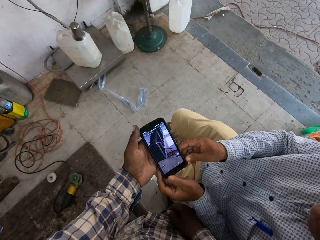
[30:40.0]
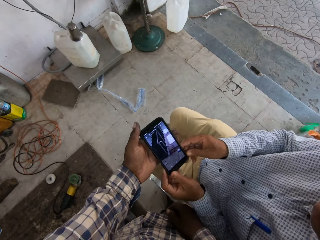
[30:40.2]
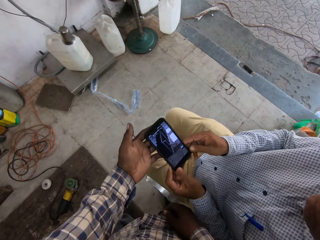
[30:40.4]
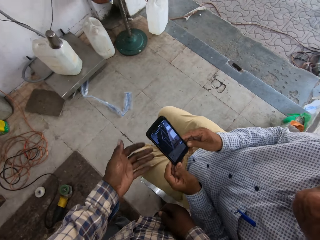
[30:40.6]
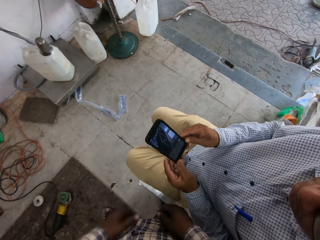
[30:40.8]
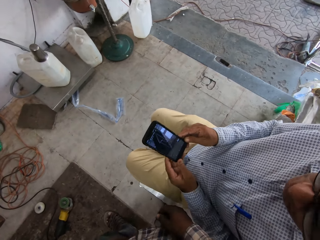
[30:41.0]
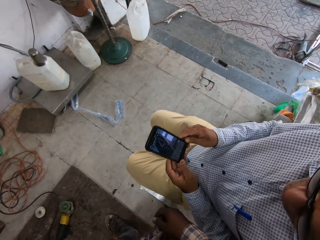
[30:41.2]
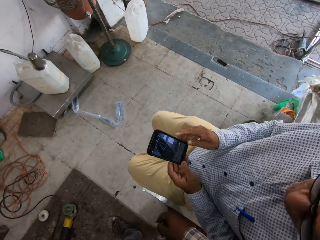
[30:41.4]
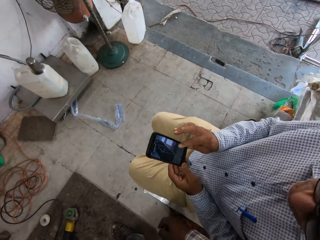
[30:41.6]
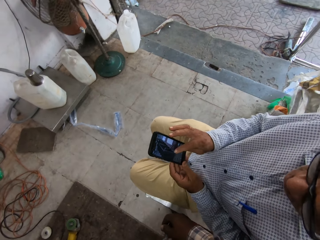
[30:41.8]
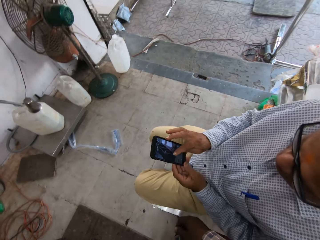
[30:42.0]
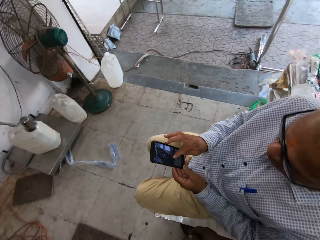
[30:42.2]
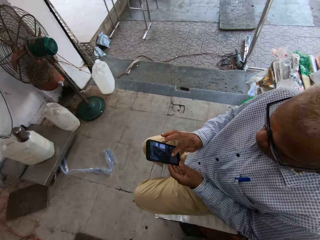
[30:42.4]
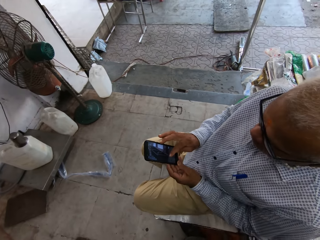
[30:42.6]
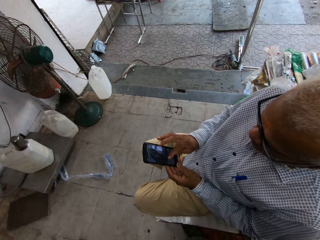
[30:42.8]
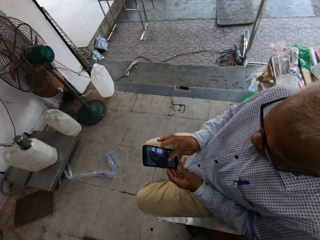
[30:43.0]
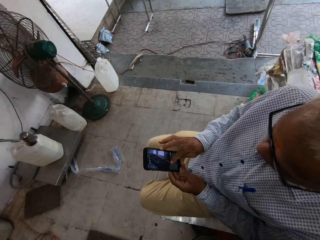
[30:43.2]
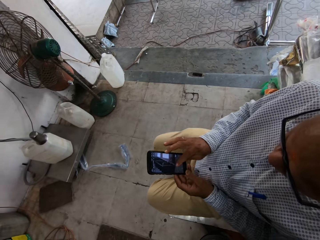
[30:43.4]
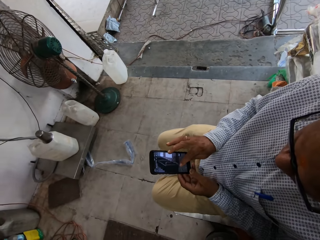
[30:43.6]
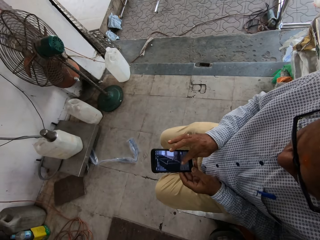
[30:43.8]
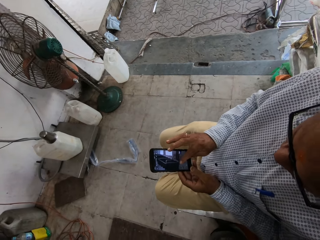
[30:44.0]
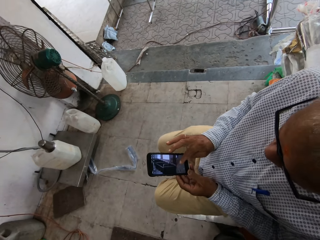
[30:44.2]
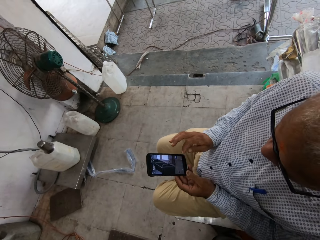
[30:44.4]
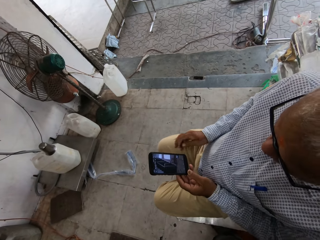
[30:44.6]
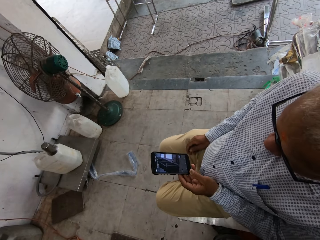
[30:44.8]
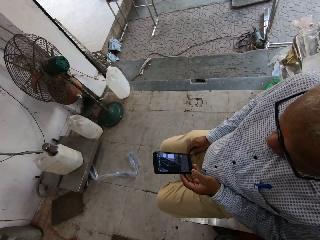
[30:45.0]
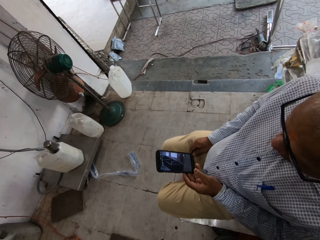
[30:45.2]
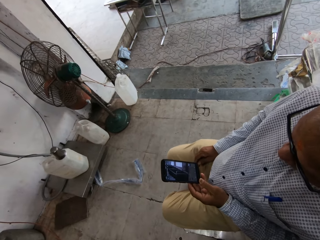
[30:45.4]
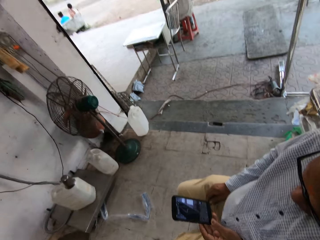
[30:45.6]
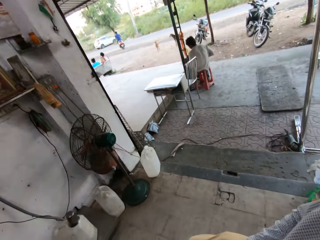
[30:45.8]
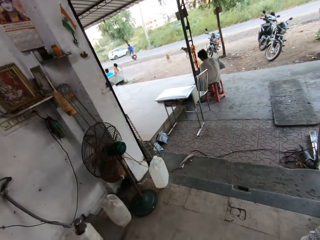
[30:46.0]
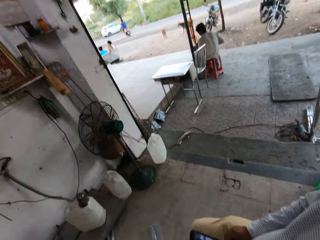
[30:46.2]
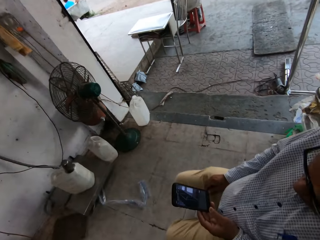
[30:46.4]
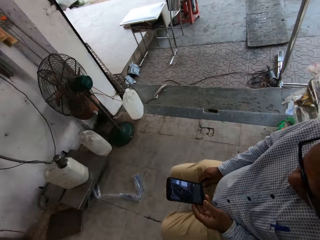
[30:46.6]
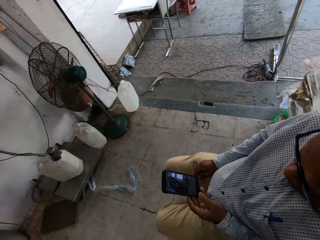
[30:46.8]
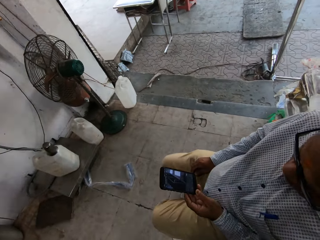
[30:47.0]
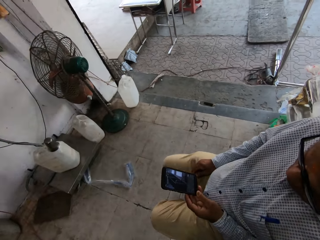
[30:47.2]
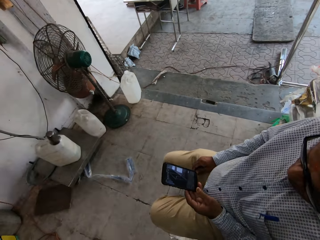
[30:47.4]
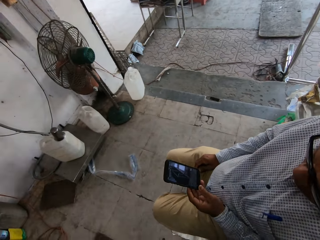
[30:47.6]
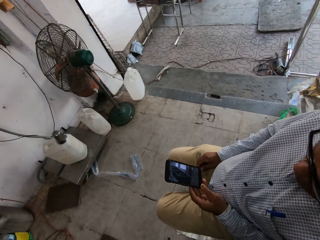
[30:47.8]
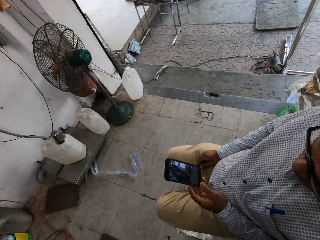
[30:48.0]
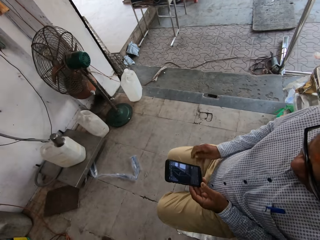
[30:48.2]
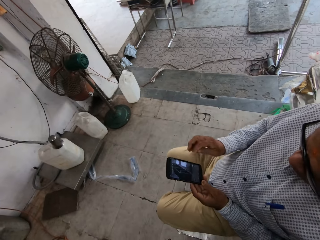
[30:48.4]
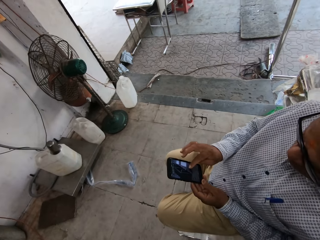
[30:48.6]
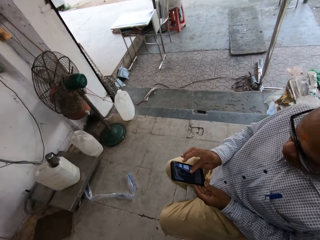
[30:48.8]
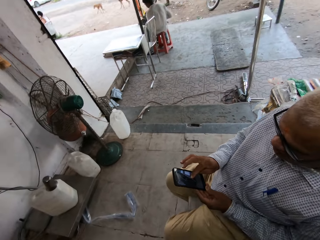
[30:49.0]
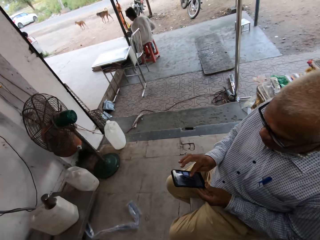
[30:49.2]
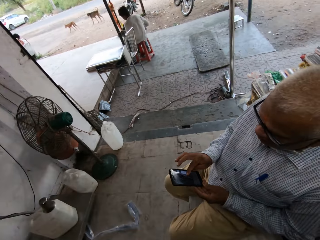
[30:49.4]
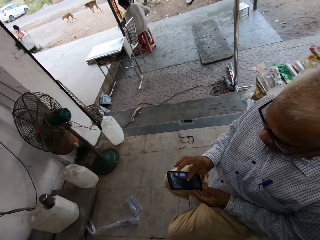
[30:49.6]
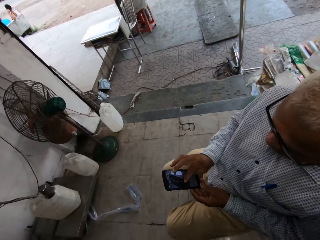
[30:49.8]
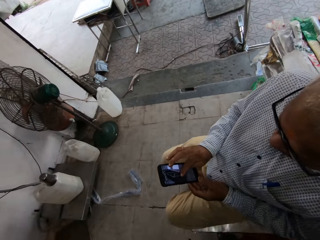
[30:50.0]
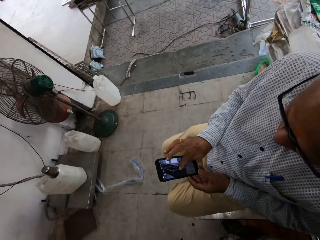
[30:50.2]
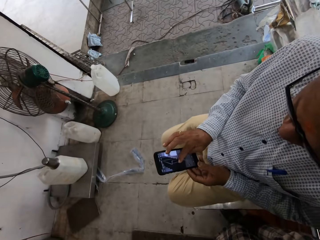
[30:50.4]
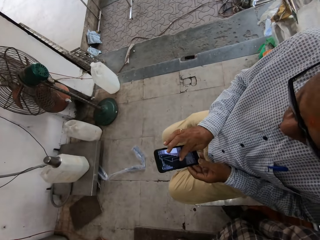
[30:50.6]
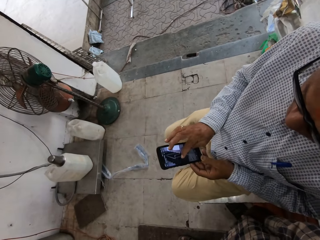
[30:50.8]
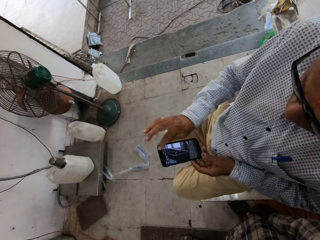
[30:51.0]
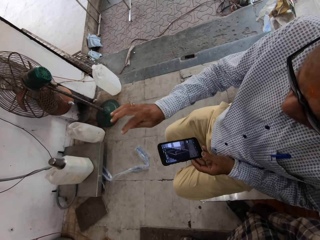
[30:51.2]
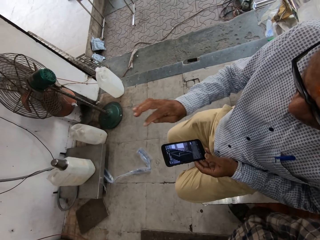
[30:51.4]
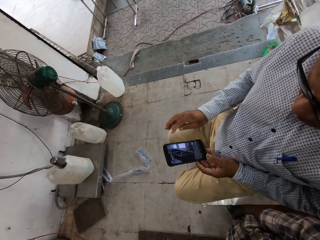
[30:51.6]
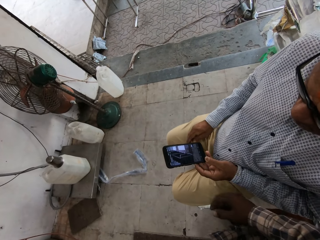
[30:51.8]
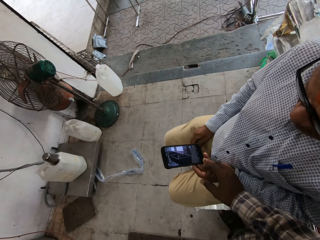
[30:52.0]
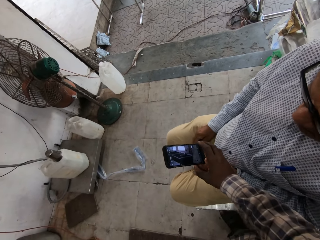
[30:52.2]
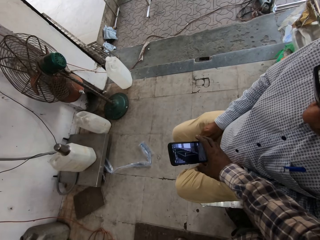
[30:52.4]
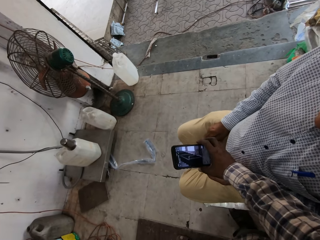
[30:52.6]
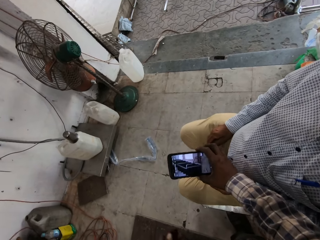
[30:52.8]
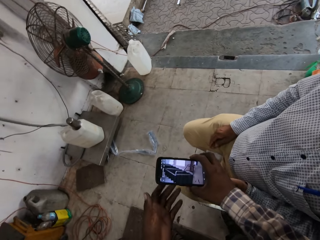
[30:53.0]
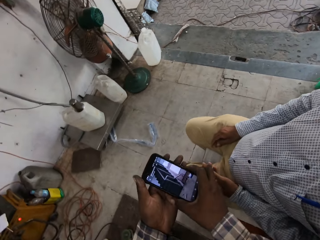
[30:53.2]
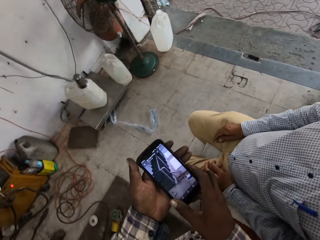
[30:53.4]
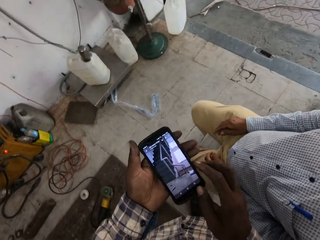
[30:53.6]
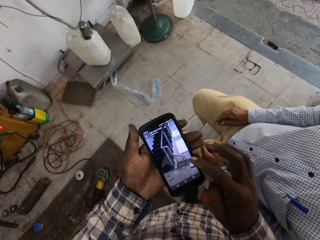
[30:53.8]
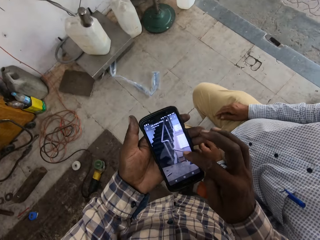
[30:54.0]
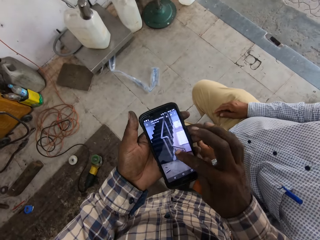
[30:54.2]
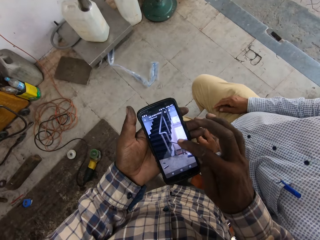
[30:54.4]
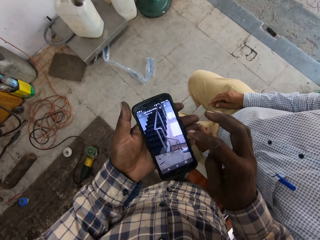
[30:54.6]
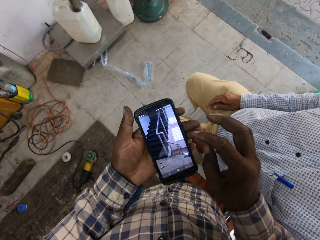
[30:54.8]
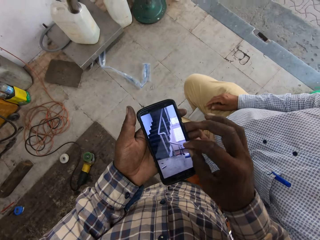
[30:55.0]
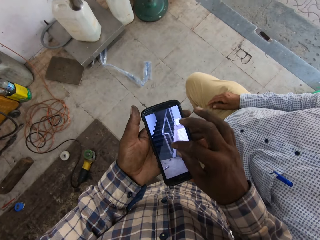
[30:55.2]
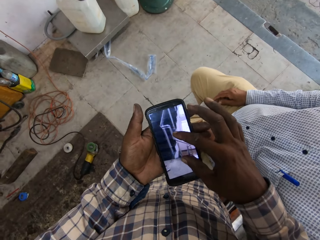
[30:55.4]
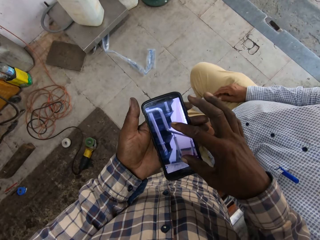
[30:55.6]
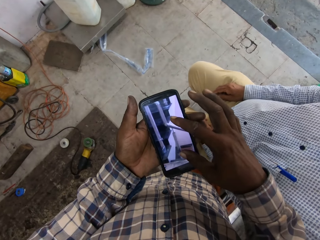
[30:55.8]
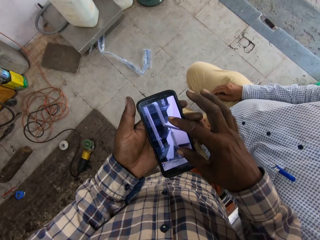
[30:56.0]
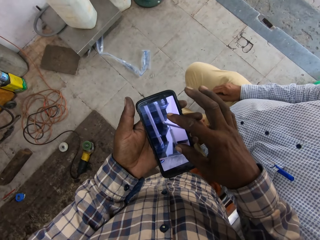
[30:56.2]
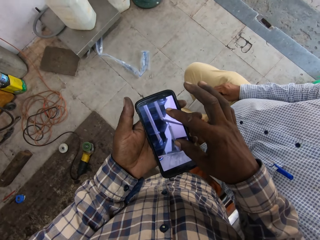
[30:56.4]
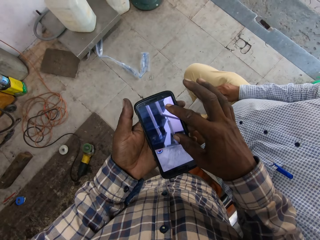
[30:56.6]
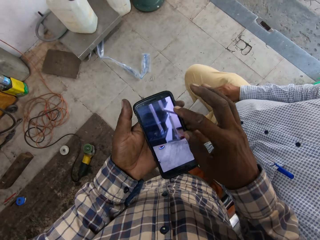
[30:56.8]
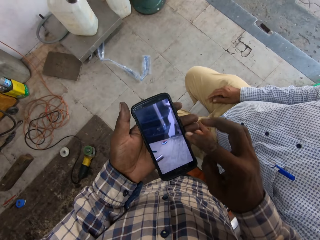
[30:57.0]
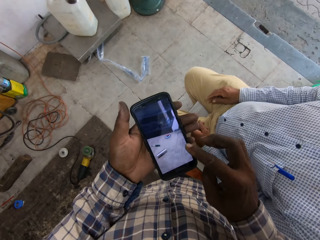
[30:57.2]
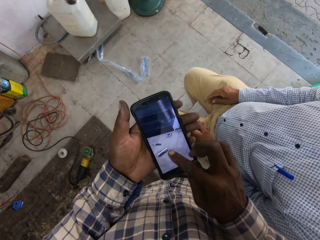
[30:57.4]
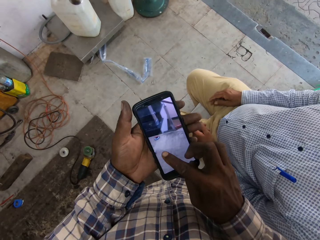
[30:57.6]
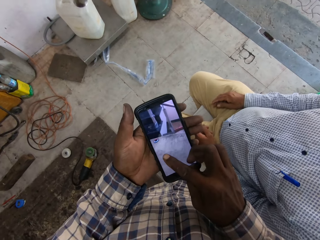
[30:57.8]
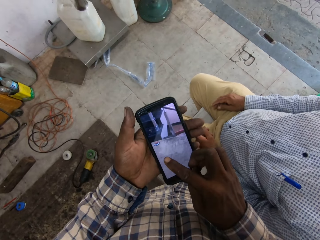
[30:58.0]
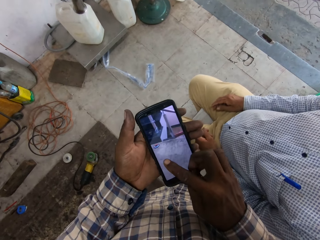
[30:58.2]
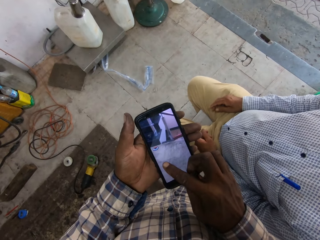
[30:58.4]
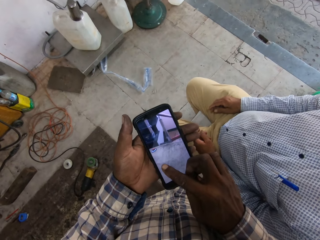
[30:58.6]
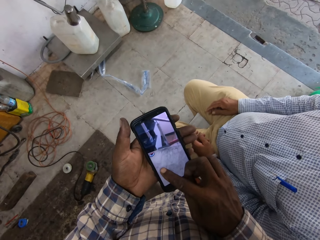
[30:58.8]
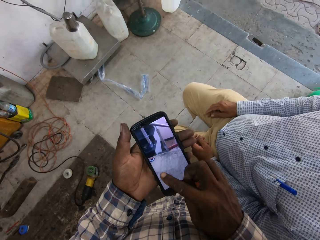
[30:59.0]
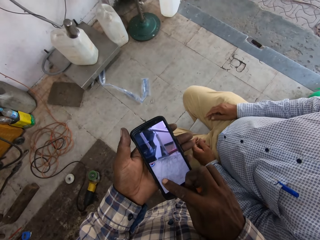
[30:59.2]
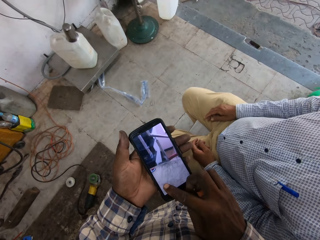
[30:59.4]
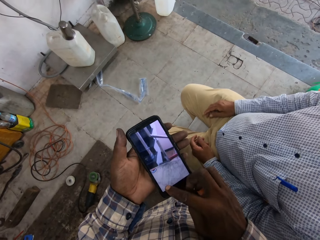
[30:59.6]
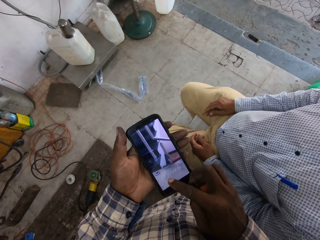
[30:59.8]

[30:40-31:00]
The camera wearer gives the phone to the man with his left hand. The man holds the phone with both hands. The camera wearer looks around. The man operates the phone with both hands. The camera wearer collects the phone from the man with his right hand. He operates the phone with his right hand. He looks at the phone touching the screen.

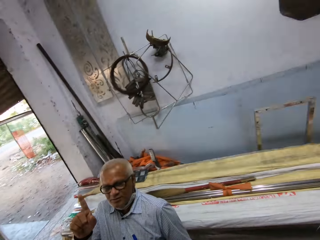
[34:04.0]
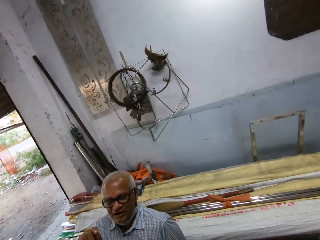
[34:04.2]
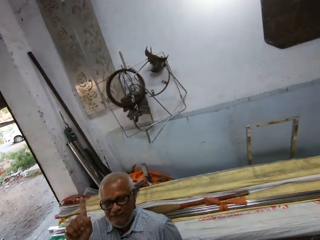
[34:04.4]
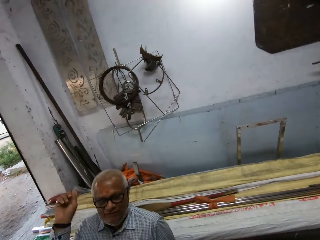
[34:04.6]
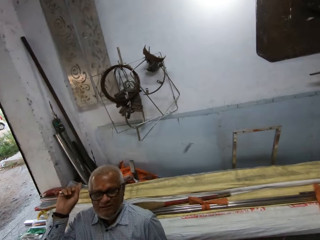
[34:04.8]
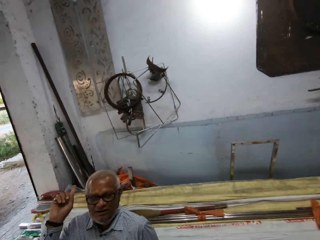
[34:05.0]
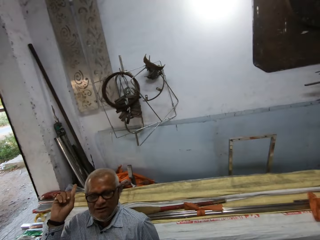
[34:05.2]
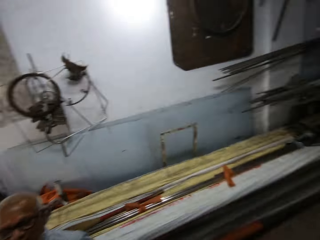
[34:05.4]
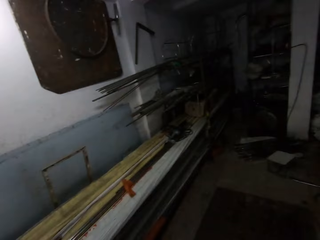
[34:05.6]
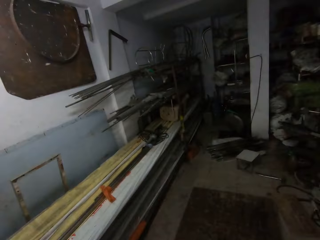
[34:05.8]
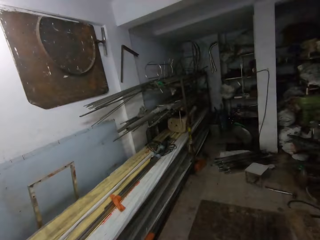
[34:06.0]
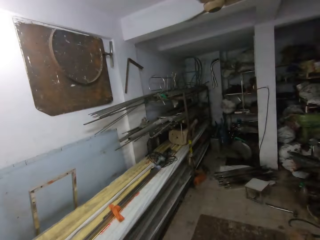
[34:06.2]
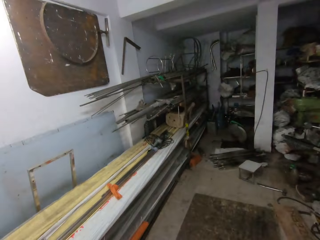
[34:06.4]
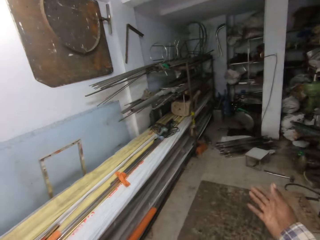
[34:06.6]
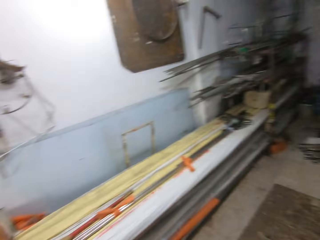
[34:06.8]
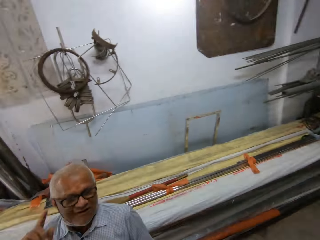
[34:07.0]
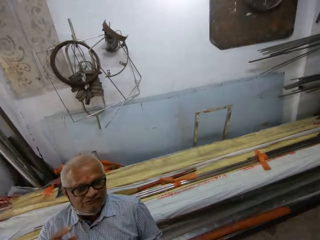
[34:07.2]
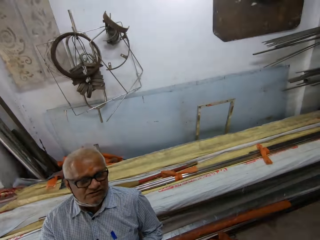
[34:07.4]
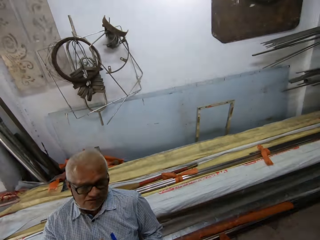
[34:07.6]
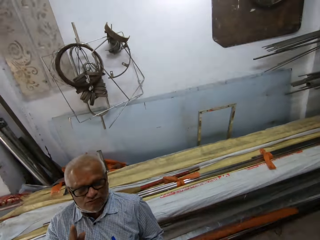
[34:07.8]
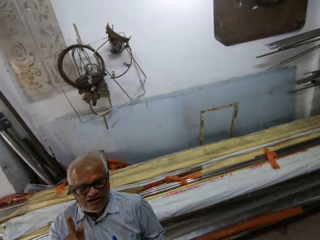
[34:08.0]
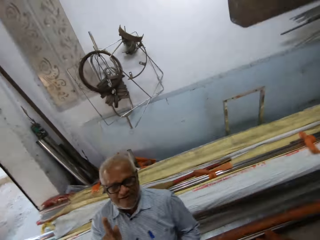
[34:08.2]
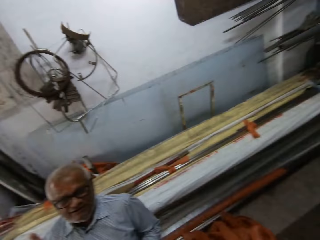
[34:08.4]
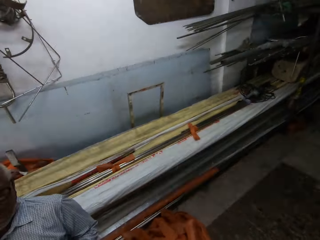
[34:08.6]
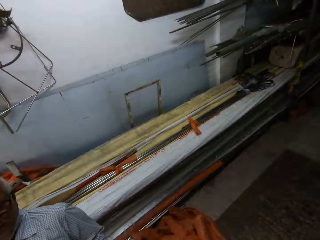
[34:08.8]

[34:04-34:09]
The camera wearer stares around. A man talks to the camera wearer.
